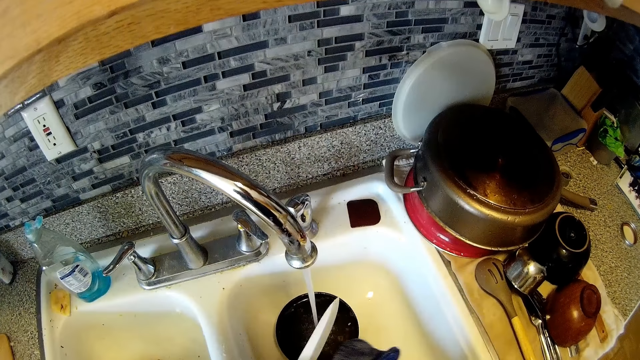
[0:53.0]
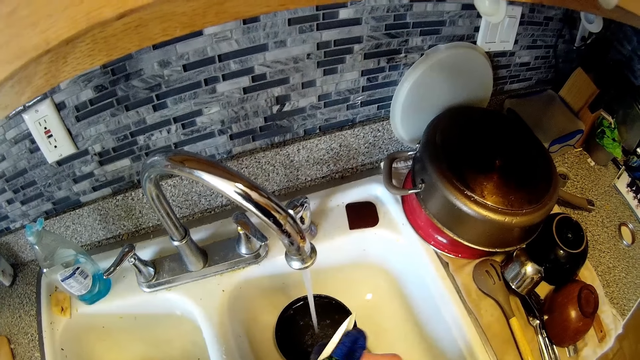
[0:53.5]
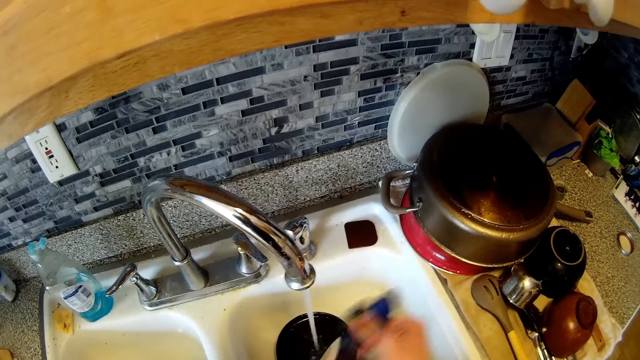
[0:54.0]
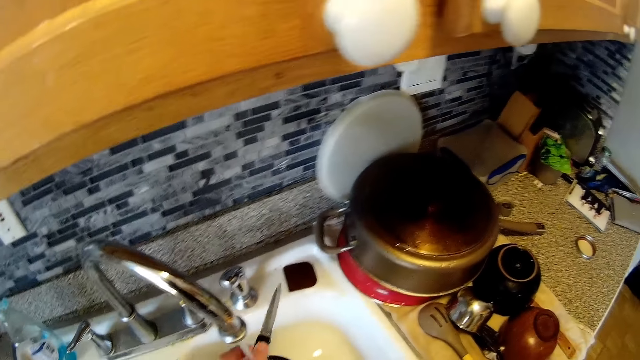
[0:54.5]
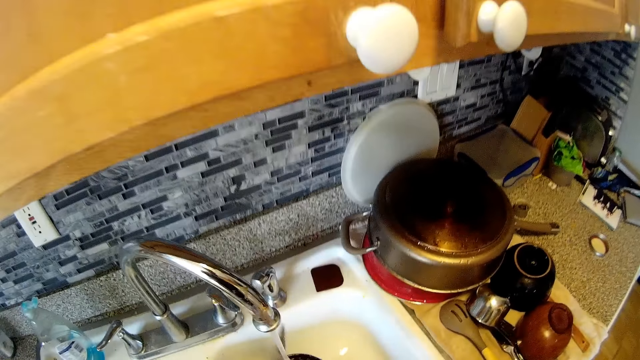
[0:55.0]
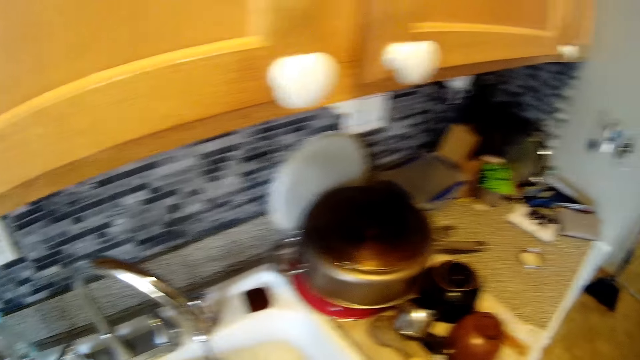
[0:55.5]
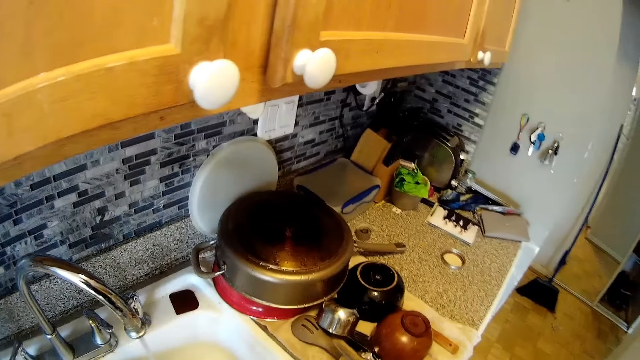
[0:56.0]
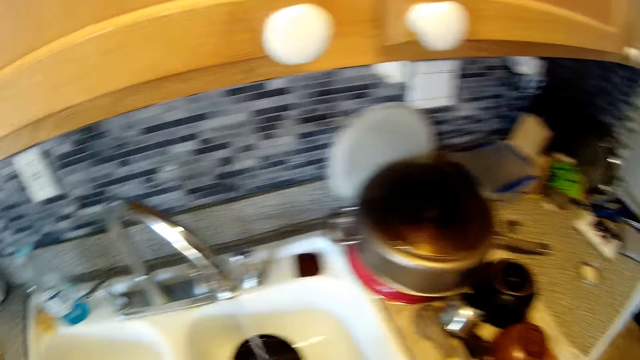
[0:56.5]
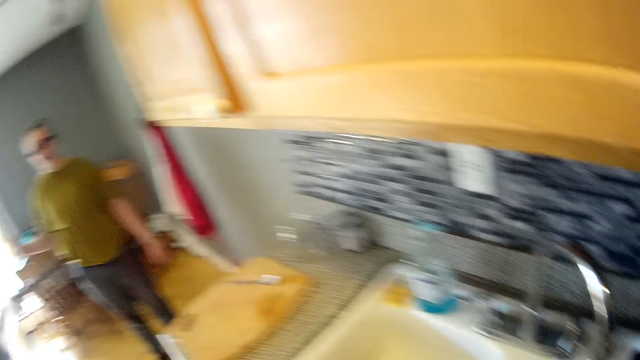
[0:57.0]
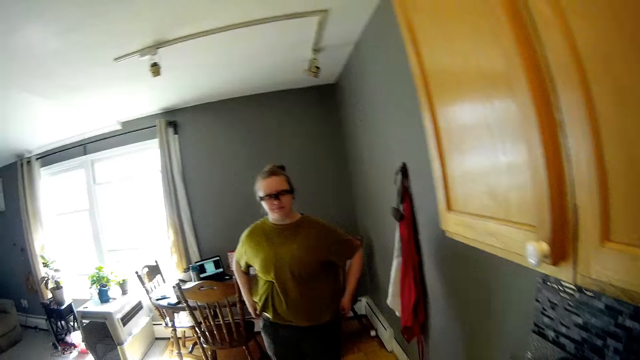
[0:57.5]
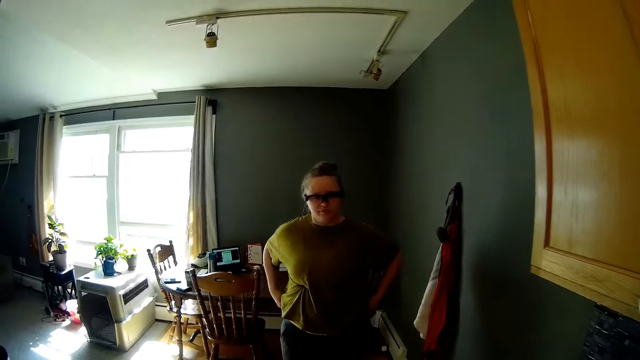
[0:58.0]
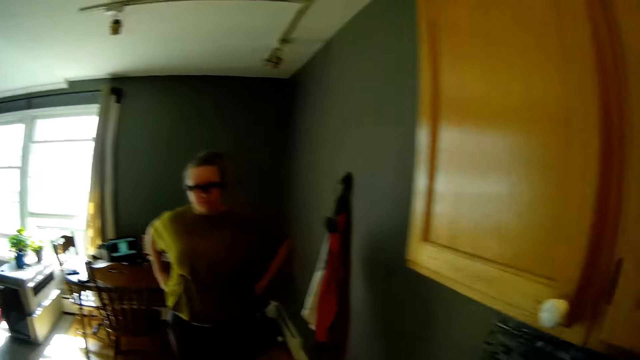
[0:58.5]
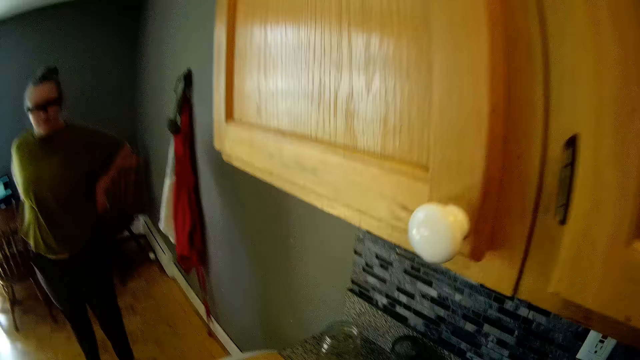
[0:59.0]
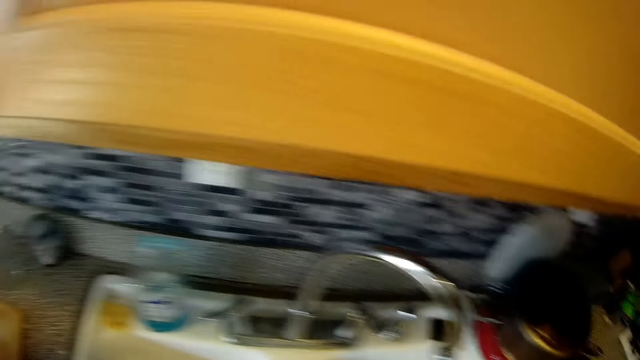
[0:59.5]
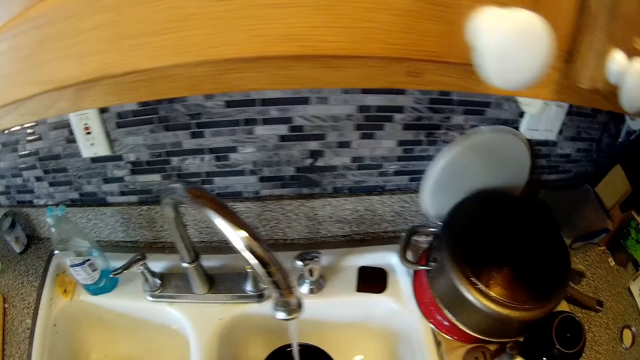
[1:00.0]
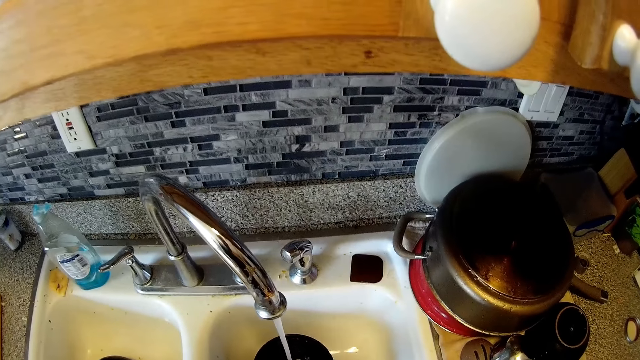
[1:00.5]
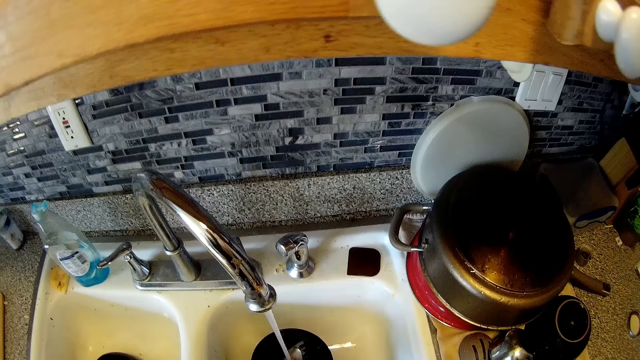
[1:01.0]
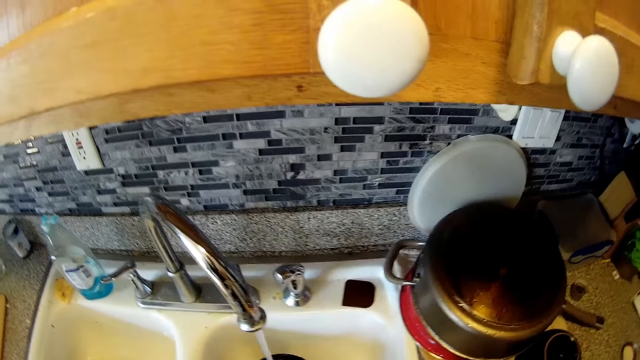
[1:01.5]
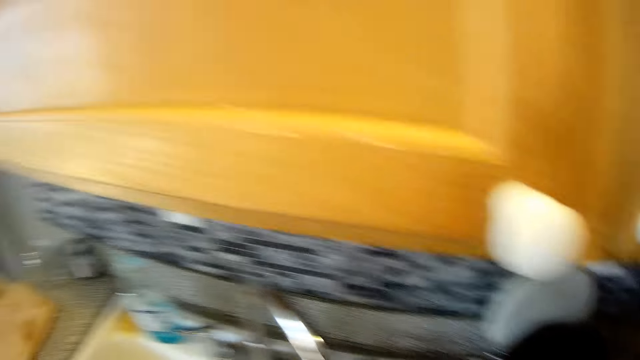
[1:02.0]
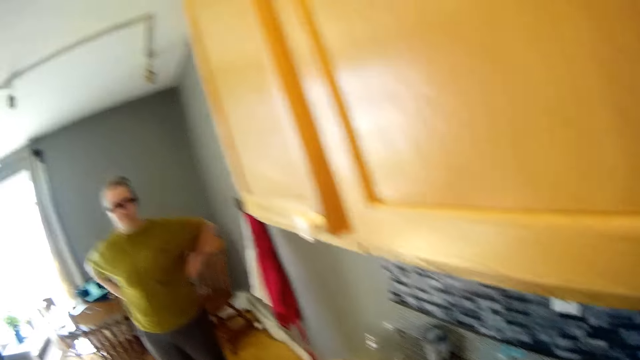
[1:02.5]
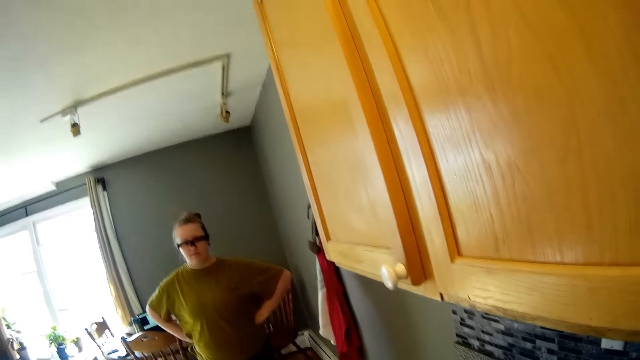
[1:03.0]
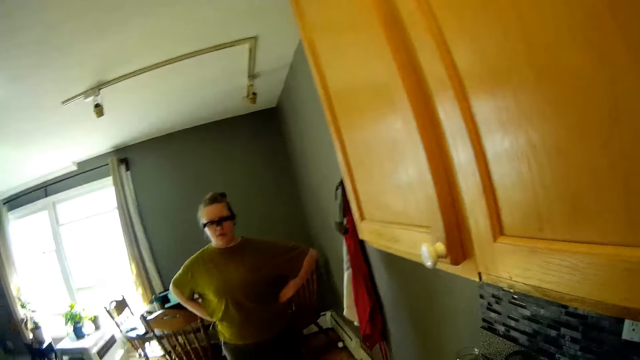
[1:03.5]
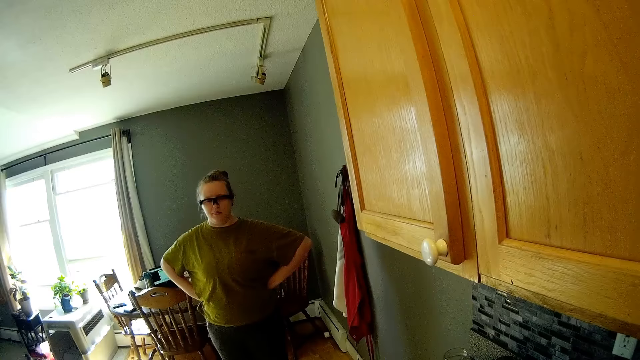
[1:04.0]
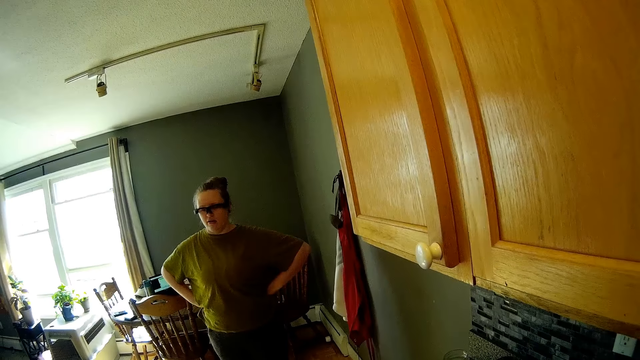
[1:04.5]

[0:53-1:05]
The camera wearer rinses the knife in his left hand under the tap. He talks to a person. He puts water in the bowl. He talks to the person.

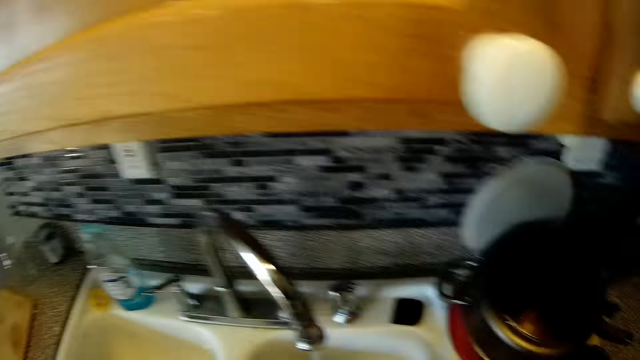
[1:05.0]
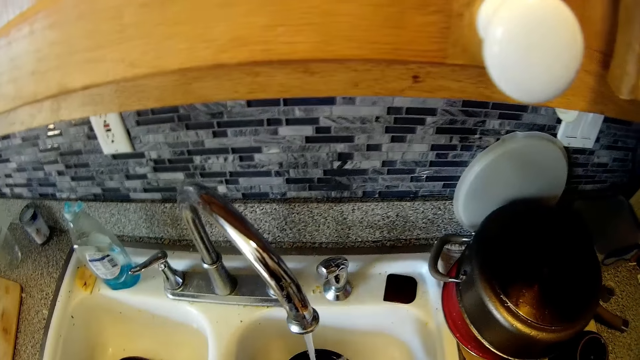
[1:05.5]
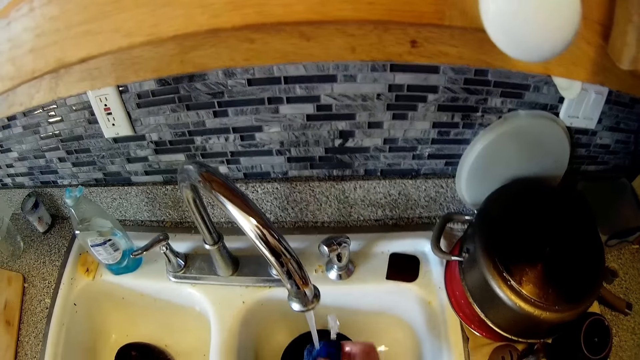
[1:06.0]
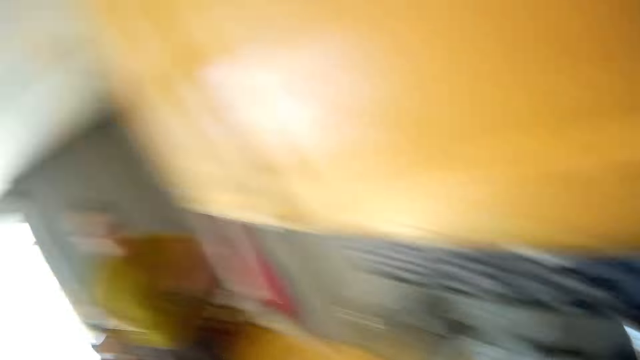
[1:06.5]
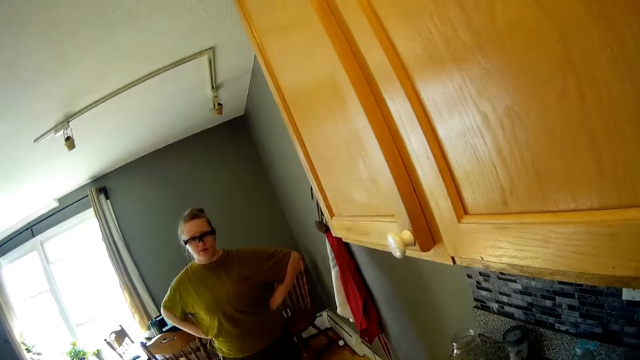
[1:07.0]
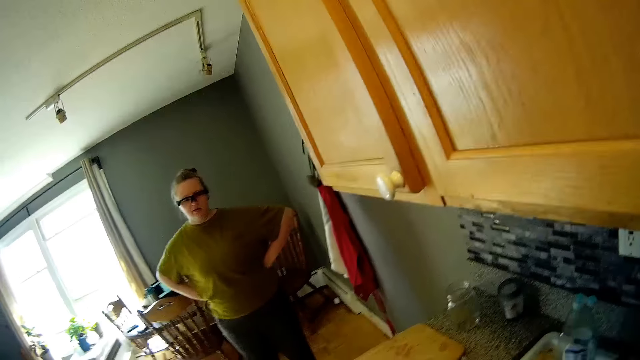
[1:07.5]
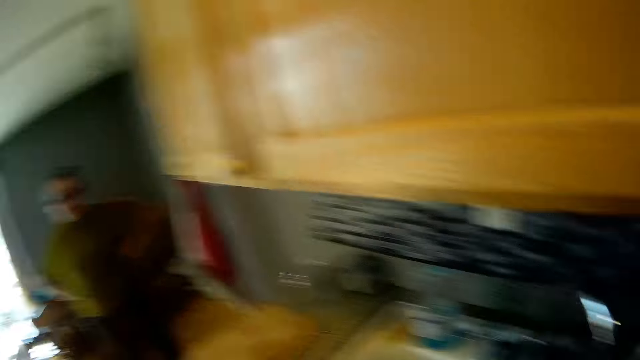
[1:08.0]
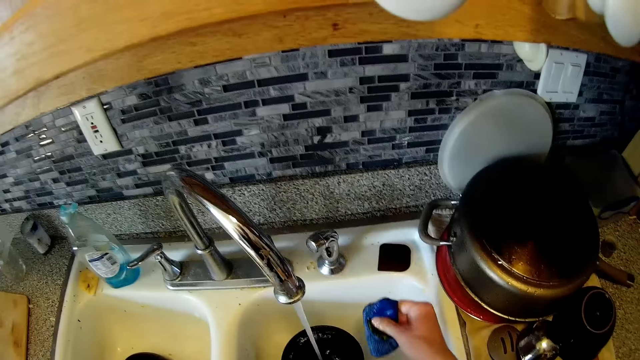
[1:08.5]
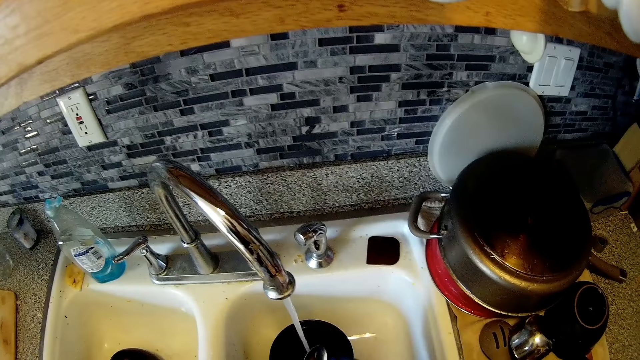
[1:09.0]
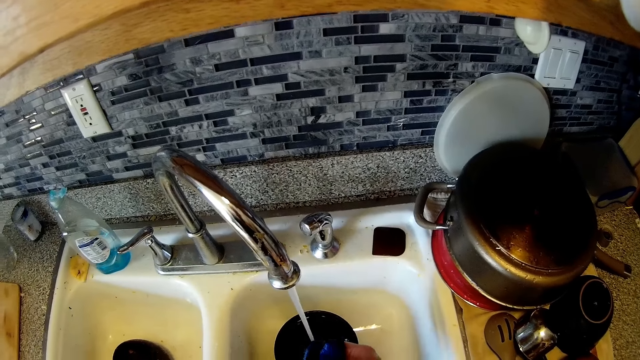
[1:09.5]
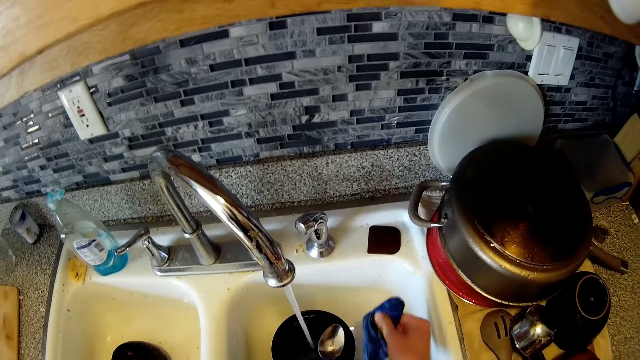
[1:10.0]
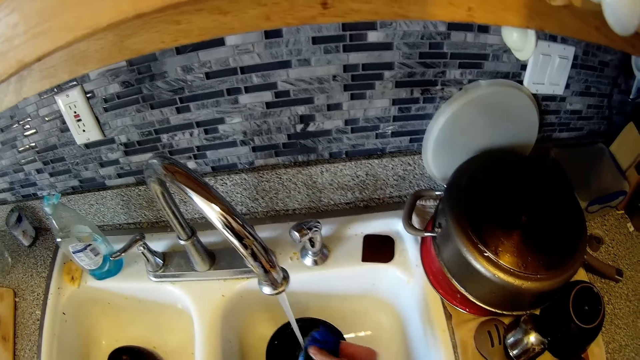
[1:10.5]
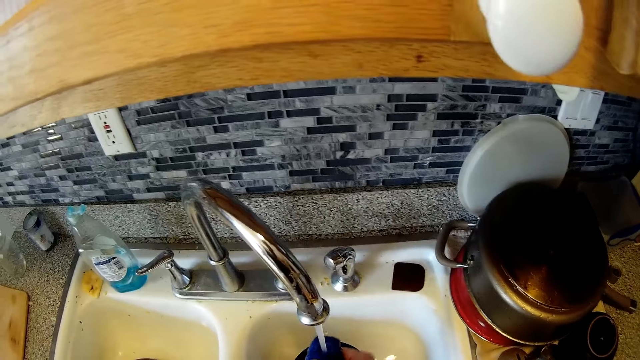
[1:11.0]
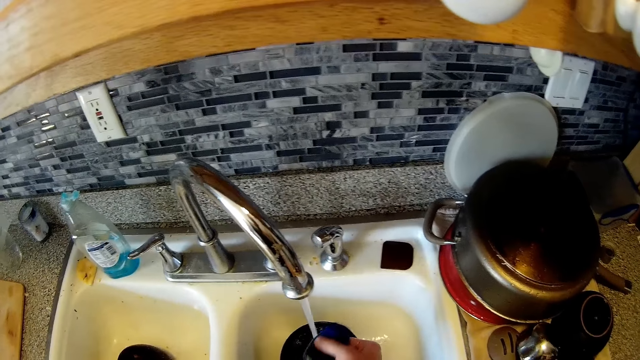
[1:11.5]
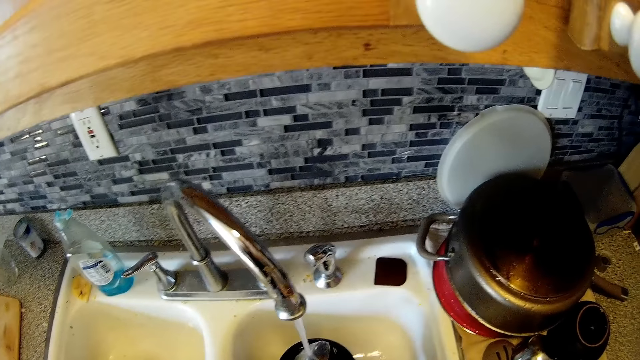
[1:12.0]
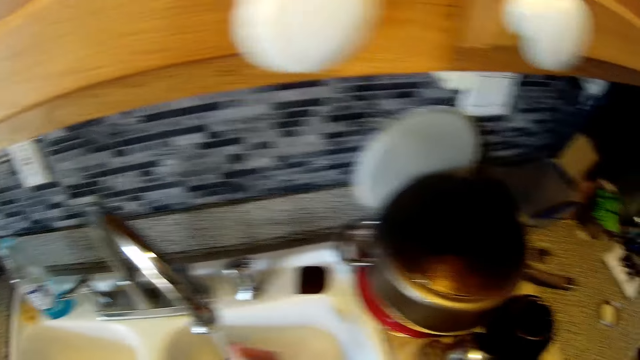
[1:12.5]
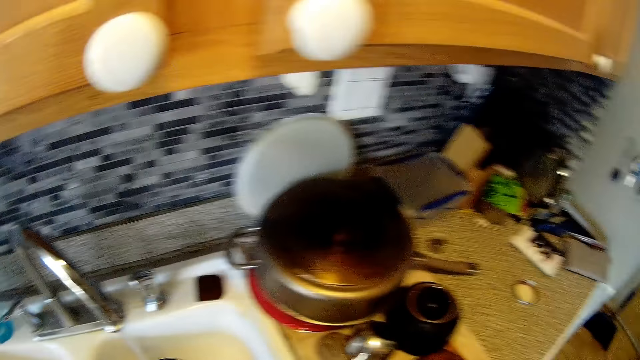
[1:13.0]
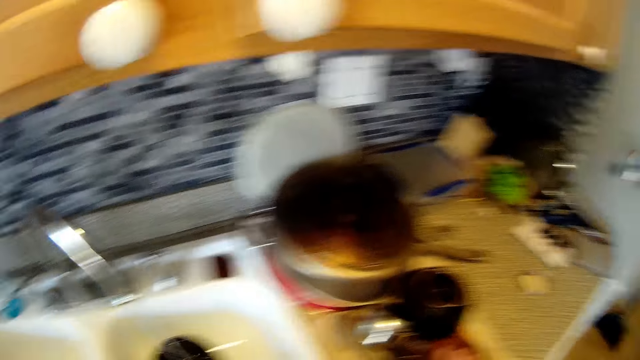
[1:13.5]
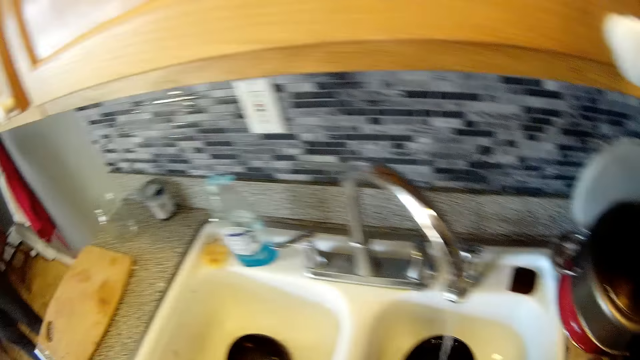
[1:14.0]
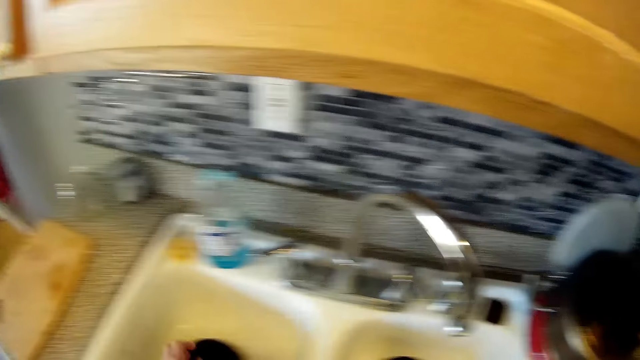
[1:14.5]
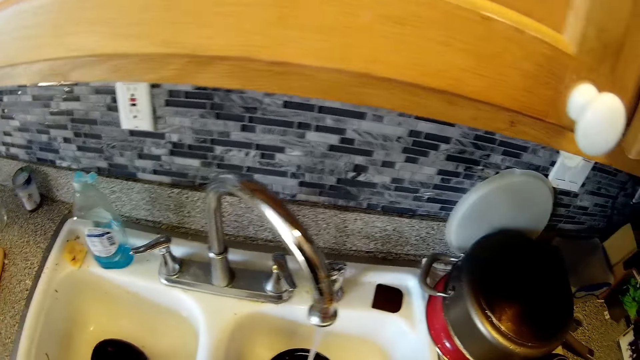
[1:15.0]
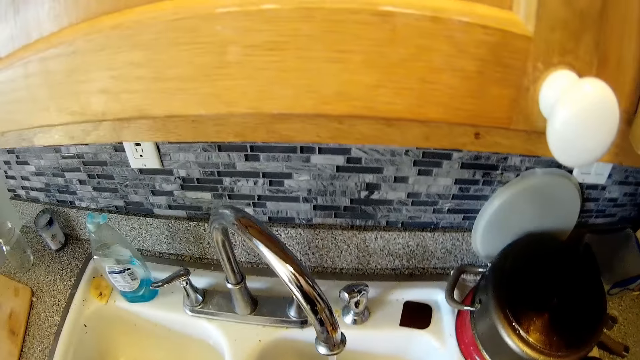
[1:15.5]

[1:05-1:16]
The camera wearer rinses the spoon. He washes the spoon with the sponge in his right hand. He talks to a person. He rinses the spoon. He drops the sponge into the sink with his right hand.
